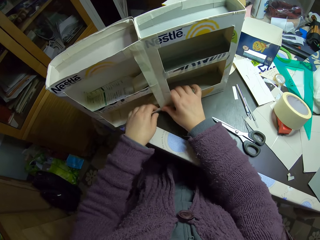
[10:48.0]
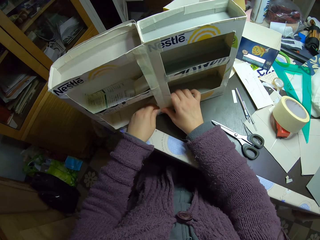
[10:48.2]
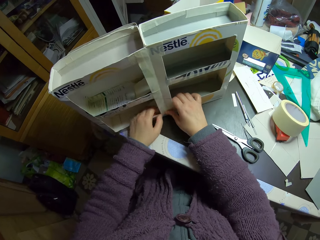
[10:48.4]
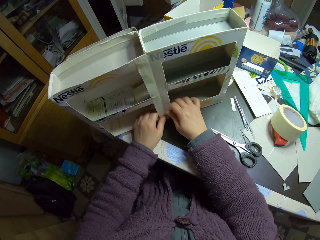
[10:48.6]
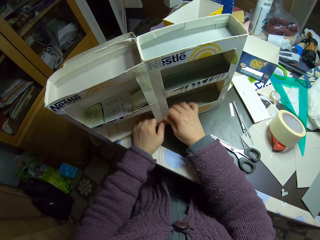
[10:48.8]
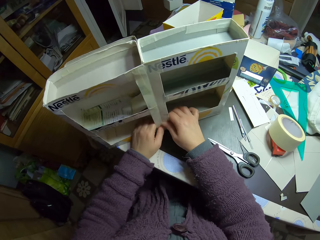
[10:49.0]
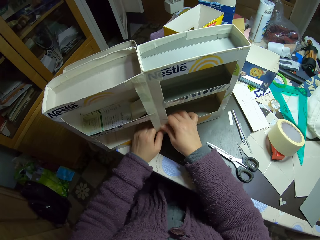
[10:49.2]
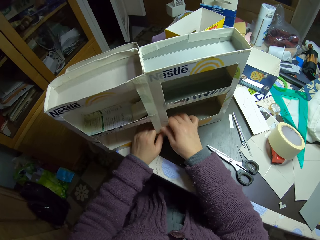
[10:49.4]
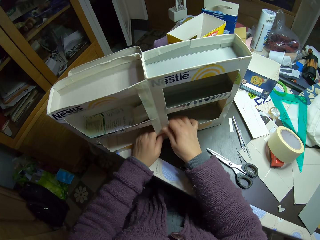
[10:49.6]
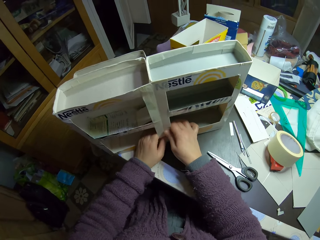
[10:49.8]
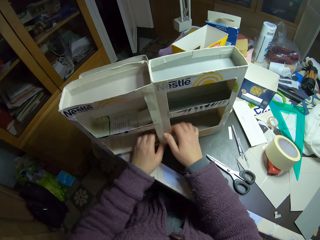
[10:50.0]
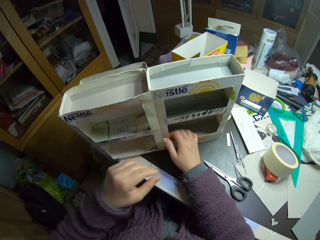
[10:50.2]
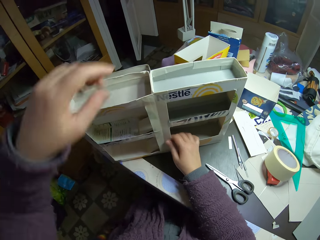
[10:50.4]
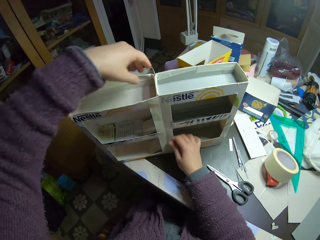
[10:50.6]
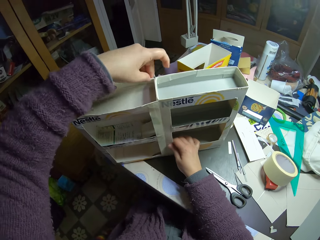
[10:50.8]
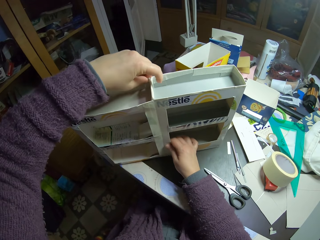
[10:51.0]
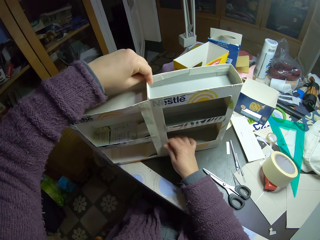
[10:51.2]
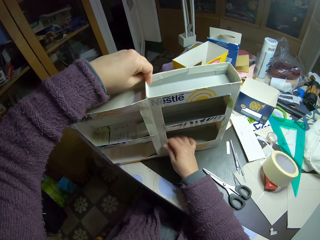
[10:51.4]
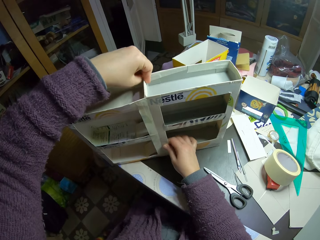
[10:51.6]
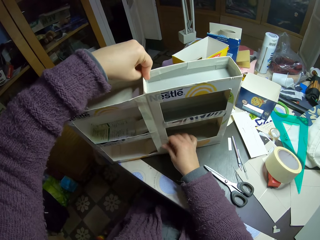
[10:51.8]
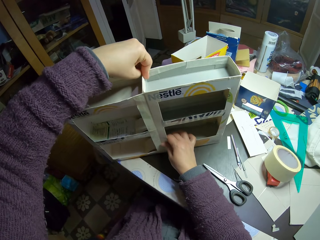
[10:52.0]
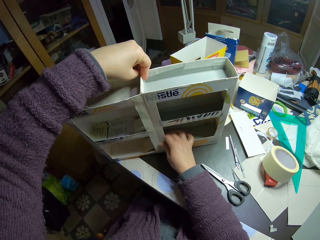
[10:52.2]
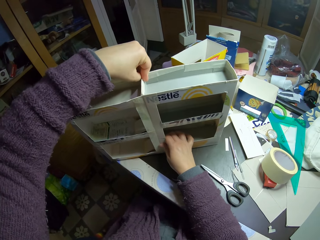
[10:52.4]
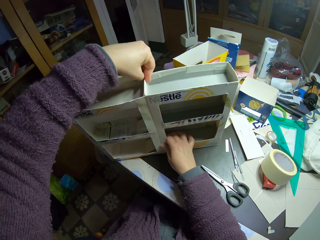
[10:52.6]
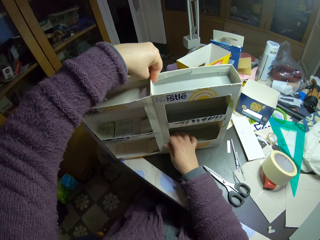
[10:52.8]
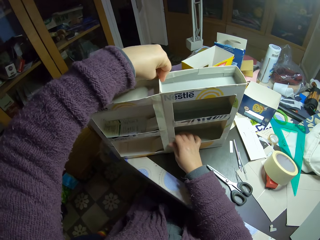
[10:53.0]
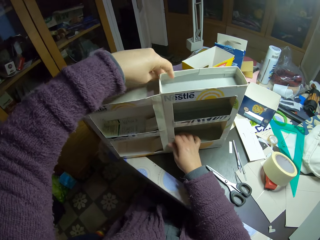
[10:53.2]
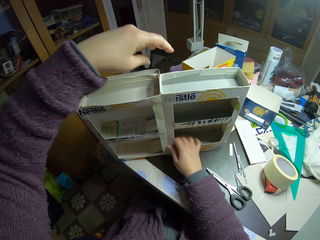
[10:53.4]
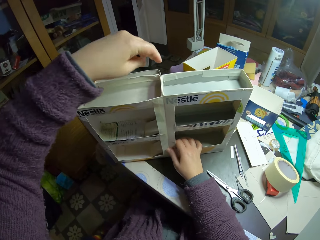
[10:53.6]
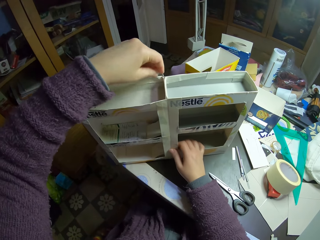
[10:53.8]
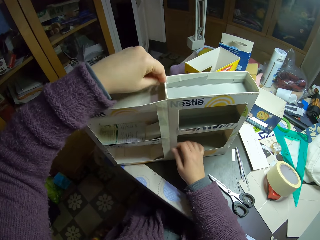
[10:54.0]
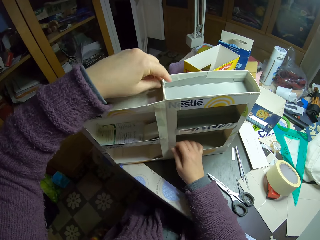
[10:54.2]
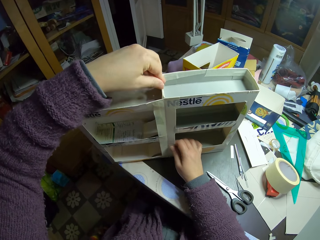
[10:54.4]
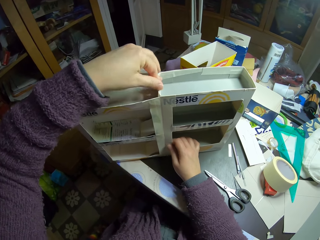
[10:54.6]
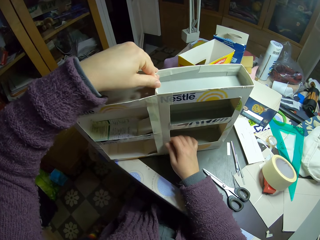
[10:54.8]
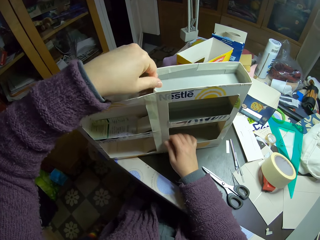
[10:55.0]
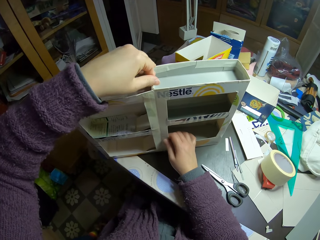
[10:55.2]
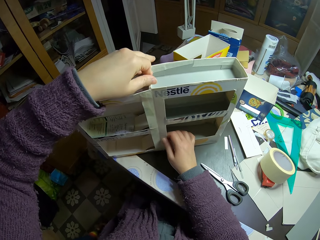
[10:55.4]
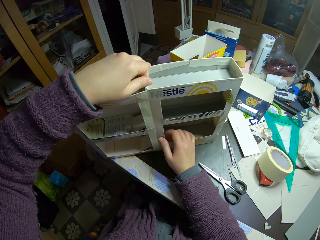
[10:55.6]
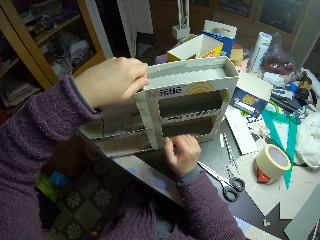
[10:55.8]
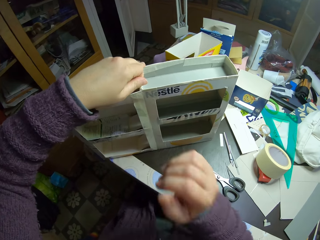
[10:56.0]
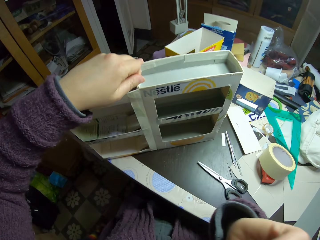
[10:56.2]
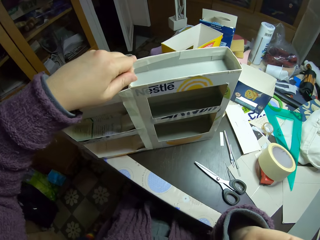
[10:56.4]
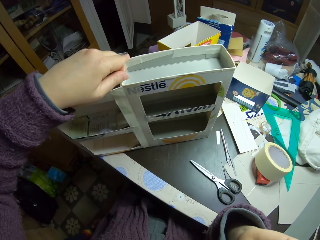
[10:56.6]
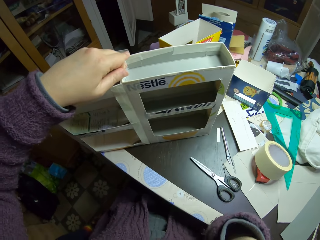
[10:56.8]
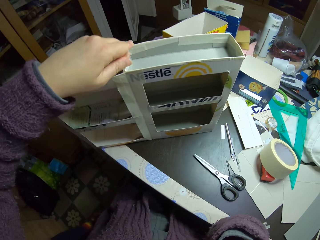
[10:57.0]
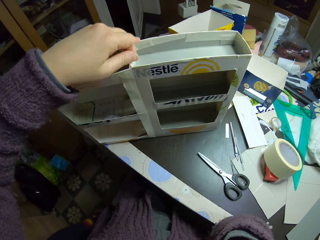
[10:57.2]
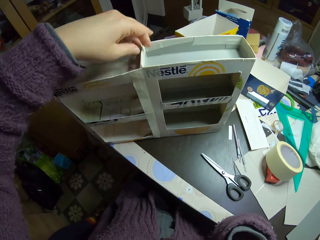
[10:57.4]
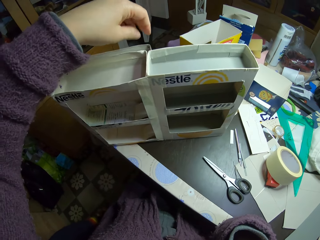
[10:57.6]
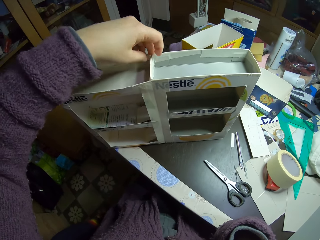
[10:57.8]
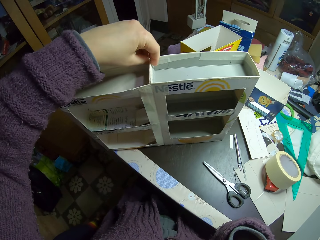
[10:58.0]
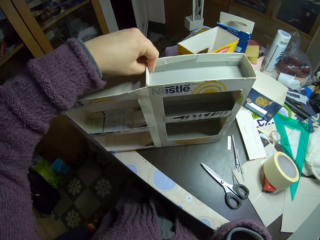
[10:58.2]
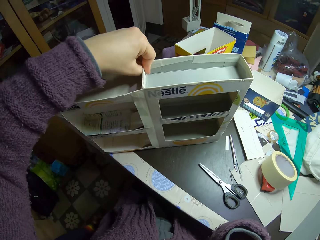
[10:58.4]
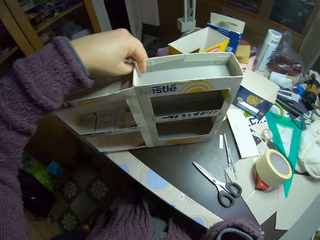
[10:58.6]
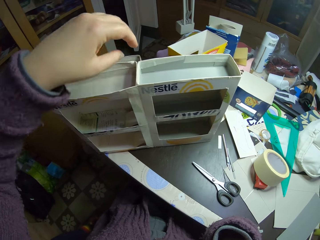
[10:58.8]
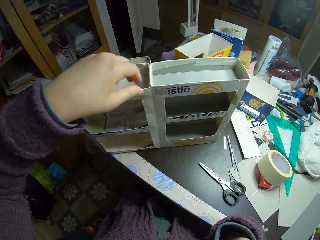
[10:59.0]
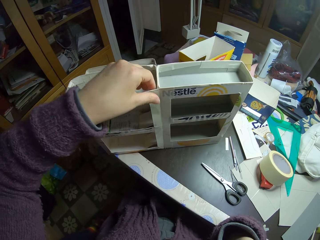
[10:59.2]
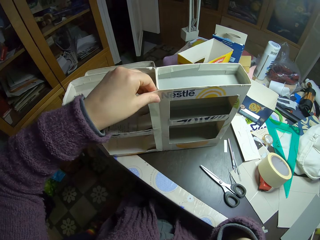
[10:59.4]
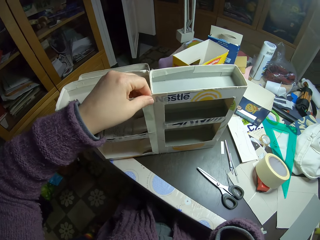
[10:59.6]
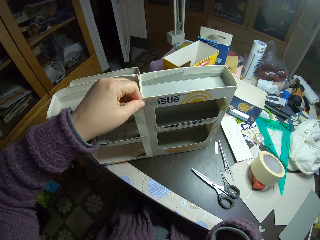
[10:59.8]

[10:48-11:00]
The camera wearer fixes the carton toy car rack. They hold the carton toy car rack. They move the right hand. They fix the carton toy car rack.

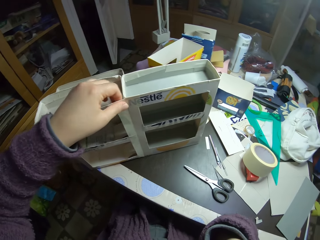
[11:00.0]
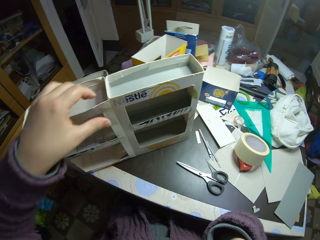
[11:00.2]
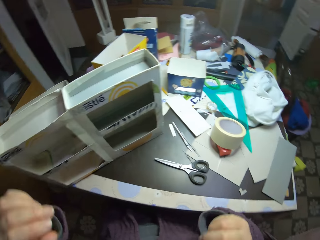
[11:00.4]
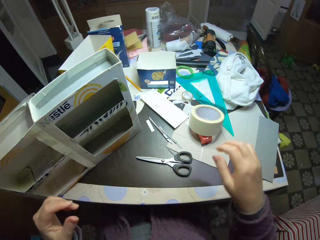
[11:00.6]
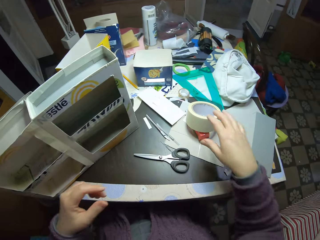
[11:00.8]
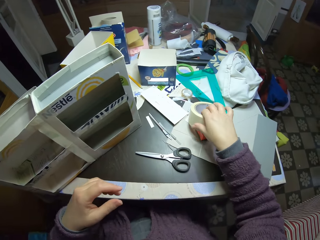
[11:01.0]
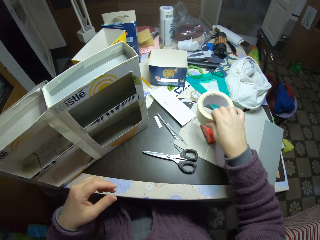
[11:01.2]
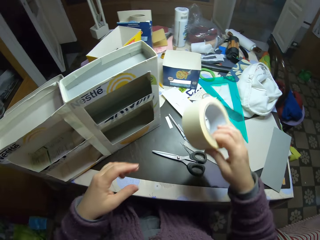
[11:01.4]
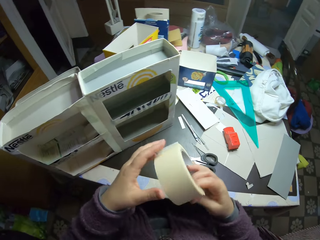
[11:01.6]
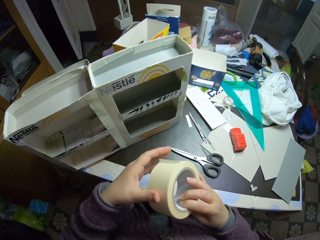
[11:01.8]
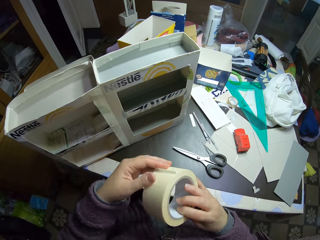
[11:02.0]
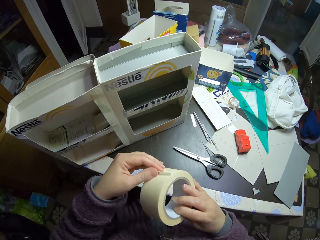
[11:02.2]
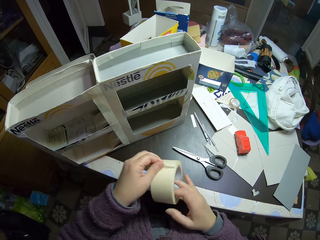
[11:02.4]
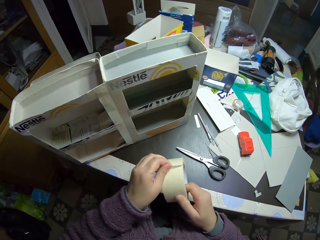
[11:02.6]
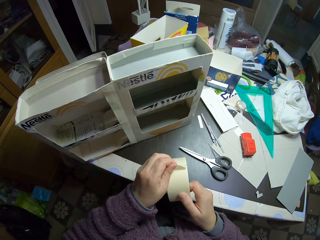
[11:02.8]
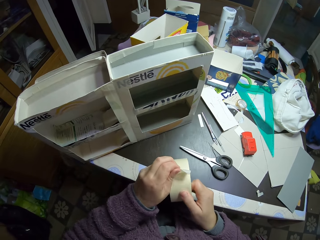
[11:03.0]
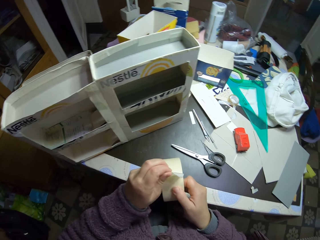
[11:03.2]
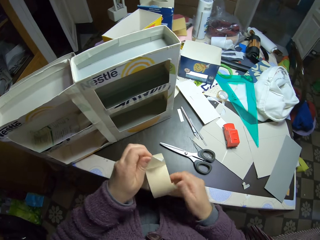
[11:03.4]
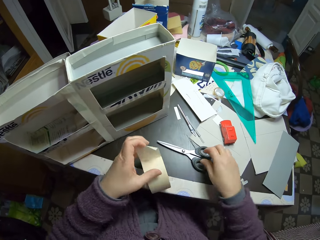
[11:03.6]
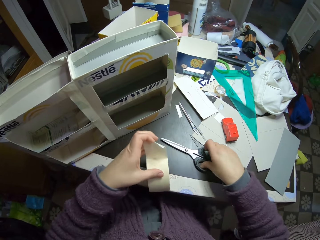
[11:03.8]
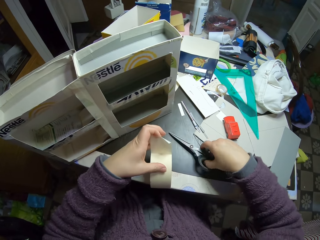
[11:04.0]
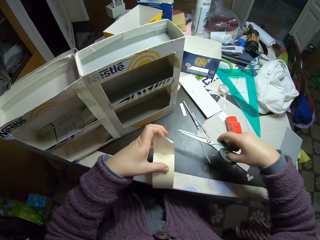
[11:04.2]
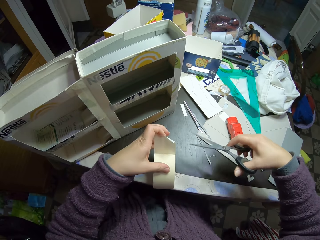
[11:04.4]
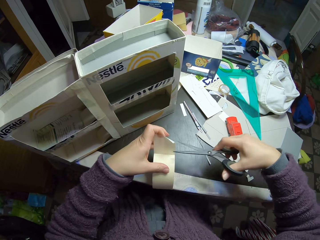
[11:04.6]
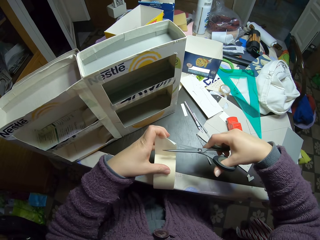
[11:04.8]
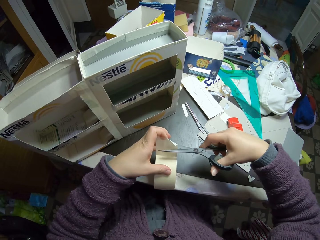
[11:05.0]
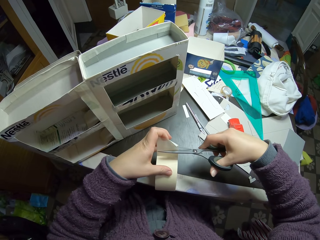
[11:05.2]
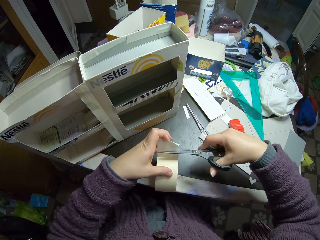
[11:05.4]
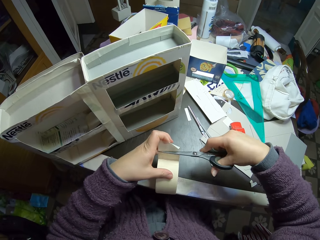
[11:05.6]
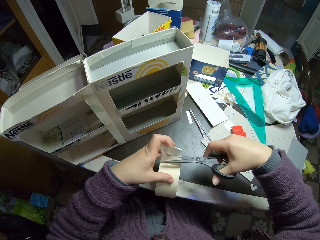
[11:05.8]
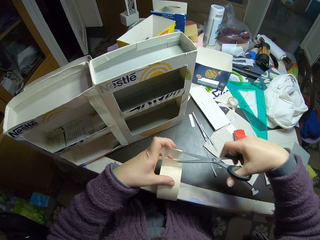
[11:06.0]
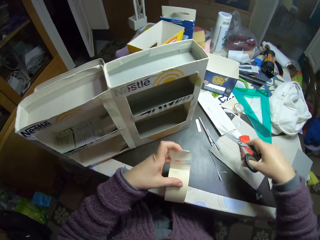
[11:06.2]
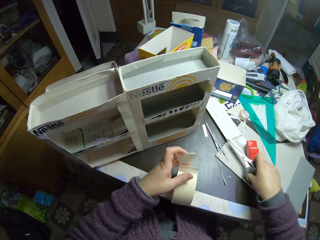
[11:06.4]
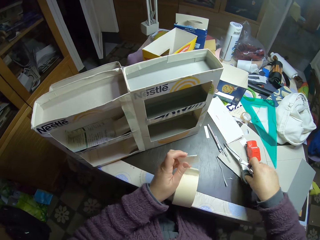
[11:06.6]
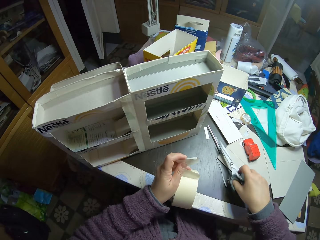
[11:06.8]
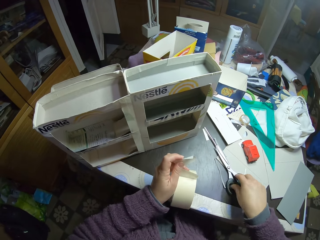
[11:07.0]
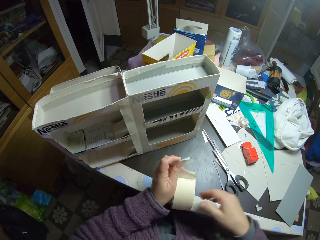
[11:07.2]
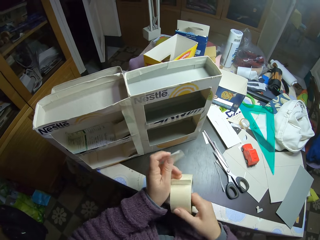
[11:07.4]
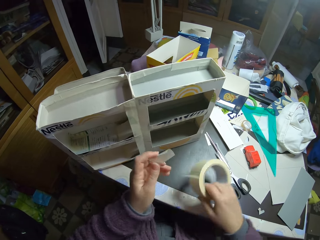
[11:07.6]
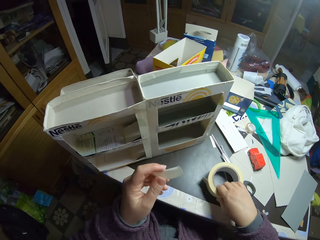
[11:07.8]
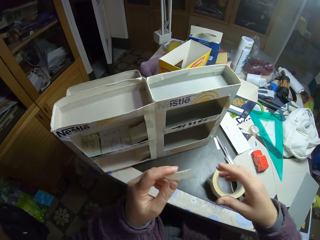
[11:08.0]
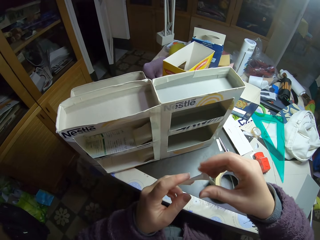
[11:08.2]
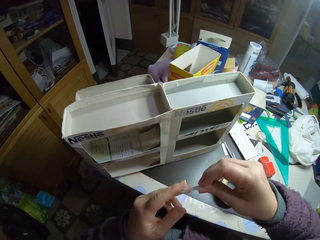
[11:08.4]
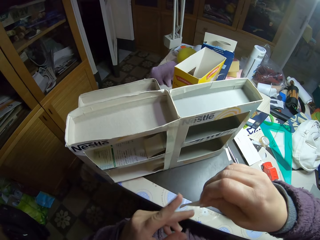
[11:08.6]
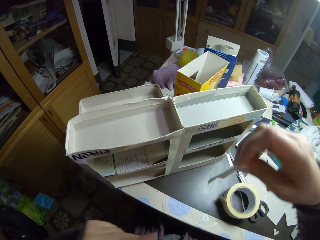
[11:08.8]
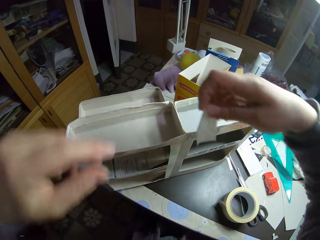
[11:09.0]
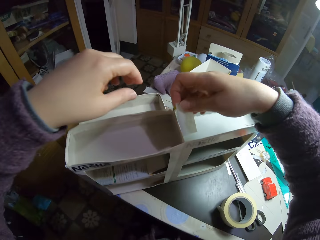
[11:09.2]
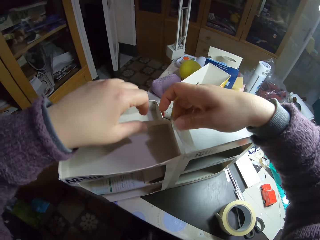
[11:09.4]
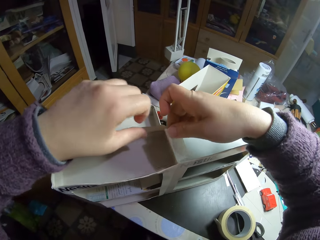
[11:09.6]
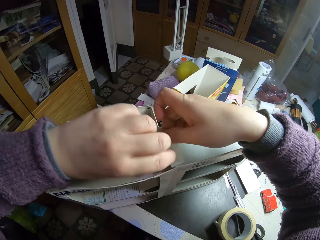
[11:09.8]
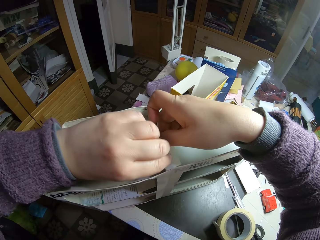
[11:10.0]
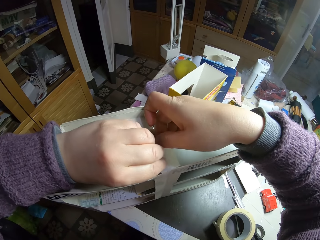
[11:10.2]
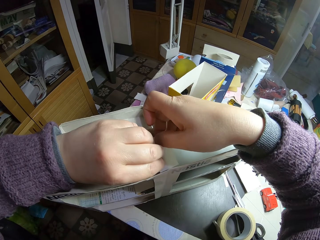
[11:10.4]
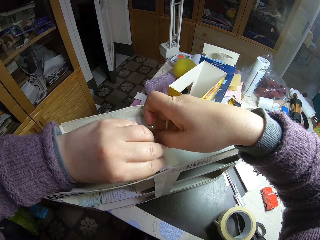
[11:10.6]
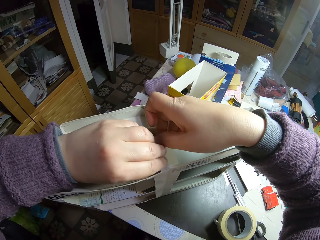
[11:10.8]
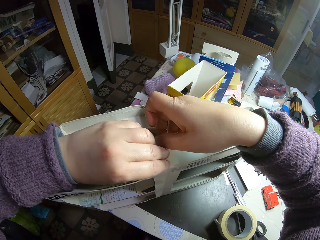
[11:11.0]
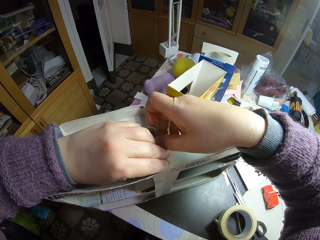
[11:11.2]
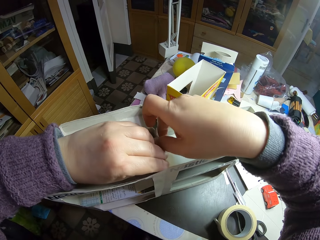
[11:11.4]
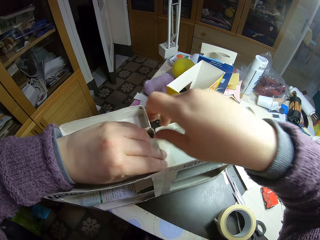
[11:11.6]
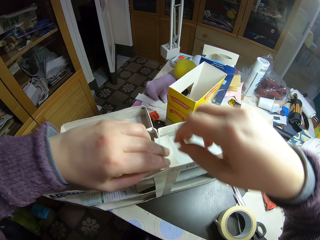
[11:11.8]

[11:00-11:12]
The camera wearer picks up the paper tape or sellotape from the table. They pull the sellotape. They unwrap the paper tape. They place the sellotape on the table. They pick up the scissors from the table. They cut the paper tape with the scissors. They drop the scissors on the table. They hold the sellotape piece. They pick up the sellotape roll. They drop the paper tape on the table. They pass the sellotape piece to the right hand. They gum the paper model with the paper tape.
